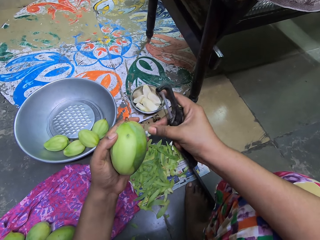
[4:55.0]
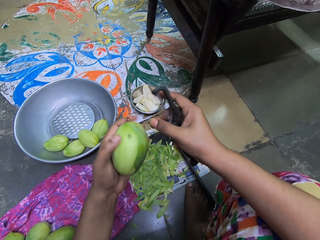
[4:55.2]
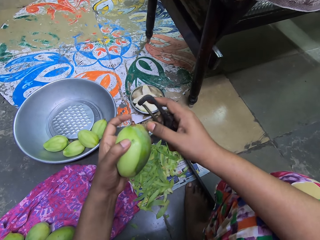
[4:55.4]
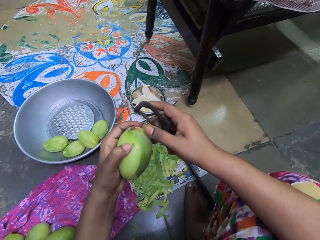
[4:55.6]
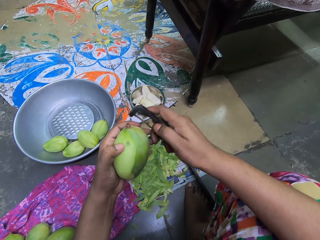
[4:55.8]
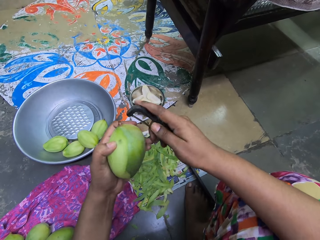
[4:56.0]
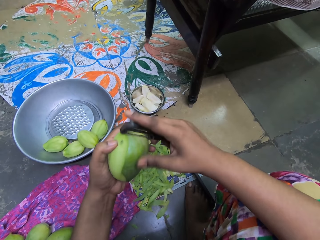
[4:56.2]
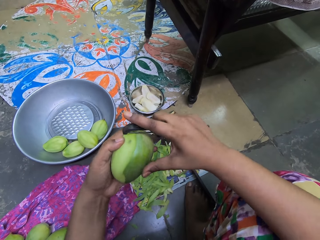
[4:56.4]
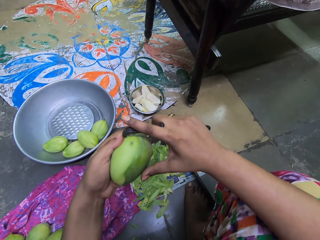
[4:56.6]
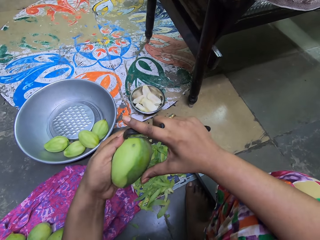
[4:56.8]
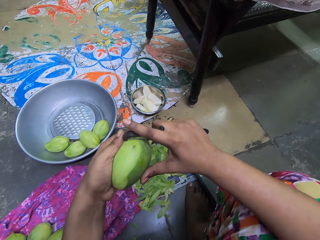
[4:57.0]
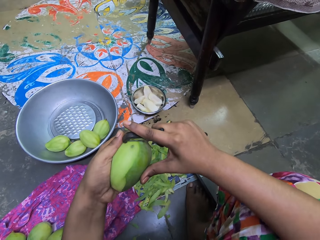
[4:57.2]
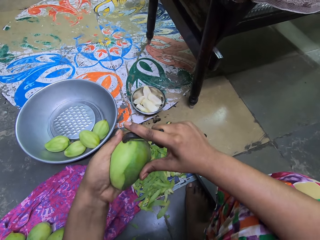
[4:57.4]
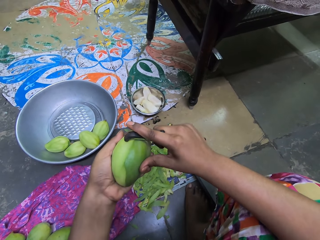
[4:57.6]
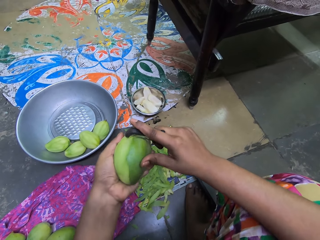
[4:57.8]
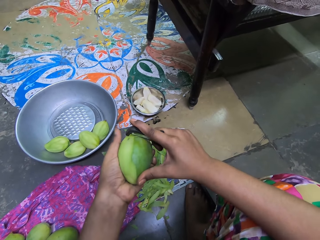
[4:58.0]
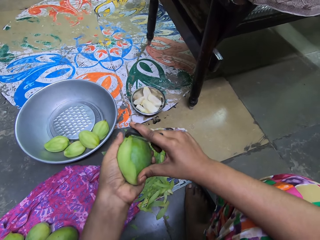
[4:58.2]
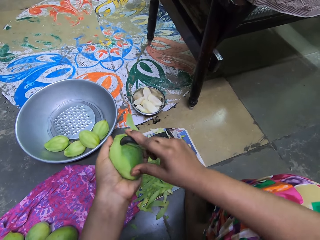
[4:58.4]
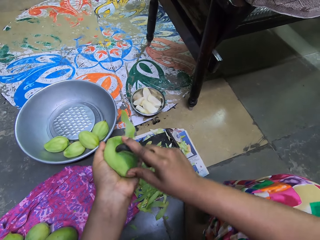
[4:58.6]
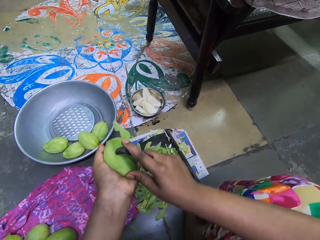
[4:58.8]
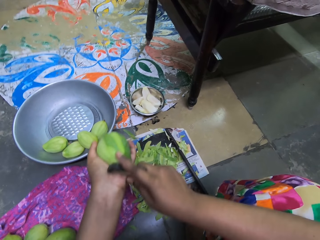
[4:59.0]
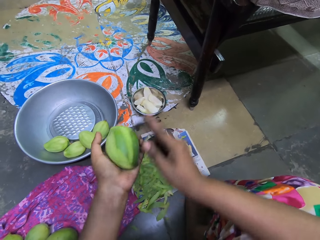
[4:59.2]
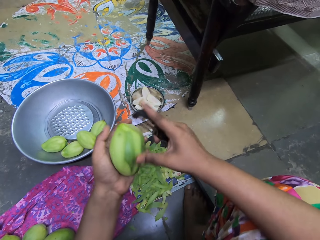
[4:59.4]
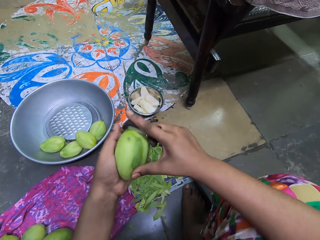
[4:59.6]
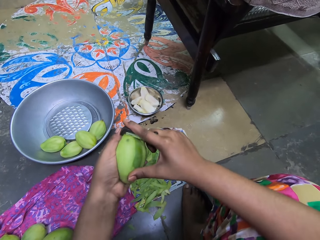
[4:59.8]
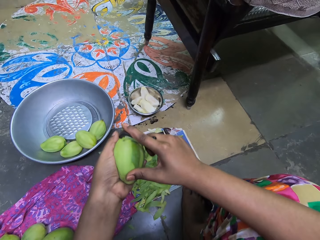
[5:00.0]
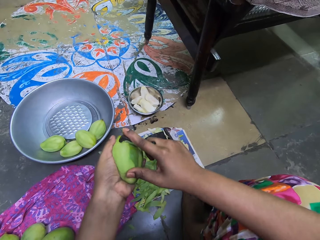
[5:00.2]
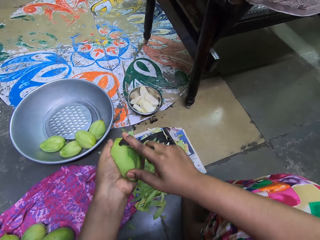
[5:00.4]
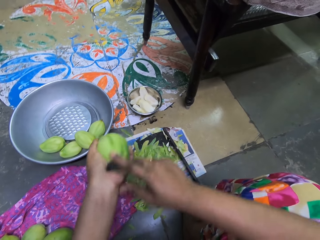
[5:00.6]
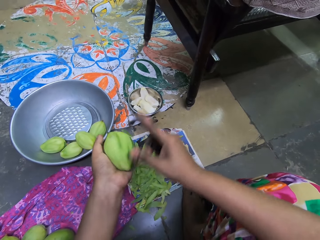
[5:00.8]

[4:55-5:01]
The camera wearer peels the unripe mango in her left hand with the fruit peeler in her right hand.

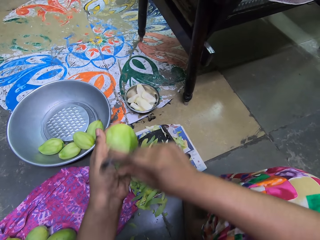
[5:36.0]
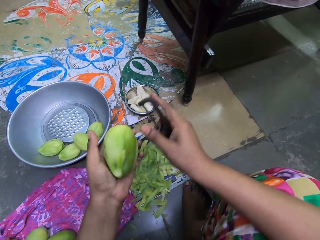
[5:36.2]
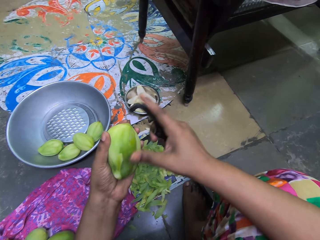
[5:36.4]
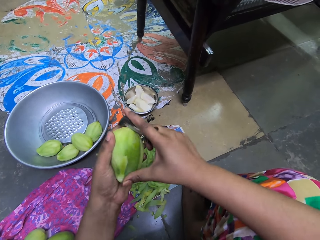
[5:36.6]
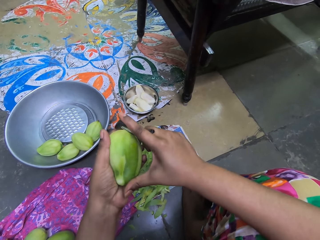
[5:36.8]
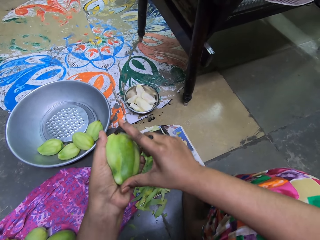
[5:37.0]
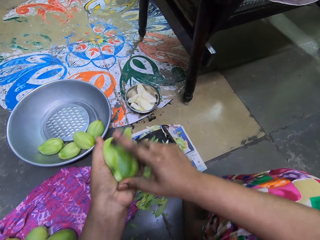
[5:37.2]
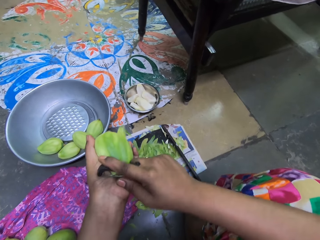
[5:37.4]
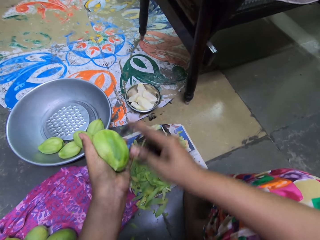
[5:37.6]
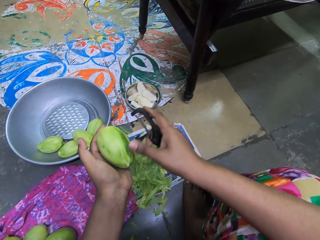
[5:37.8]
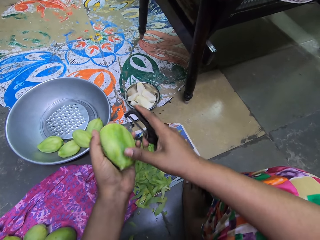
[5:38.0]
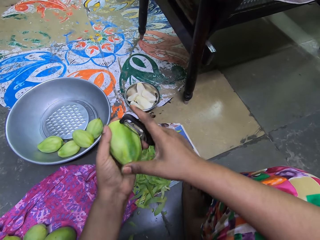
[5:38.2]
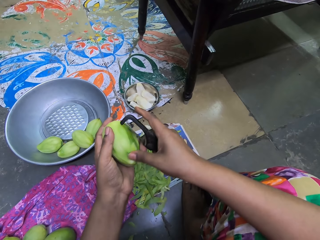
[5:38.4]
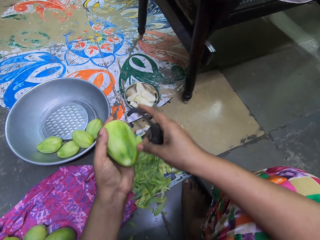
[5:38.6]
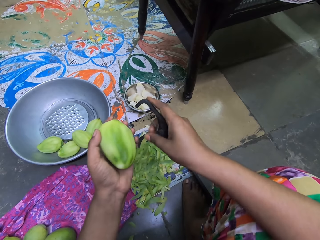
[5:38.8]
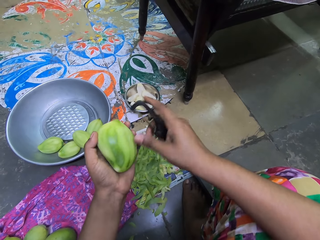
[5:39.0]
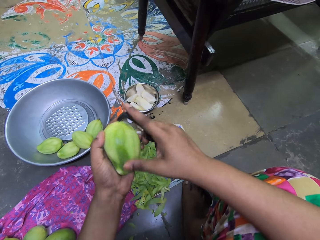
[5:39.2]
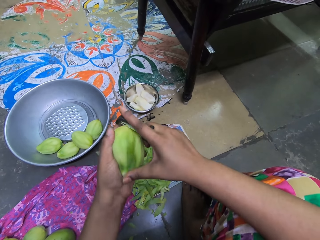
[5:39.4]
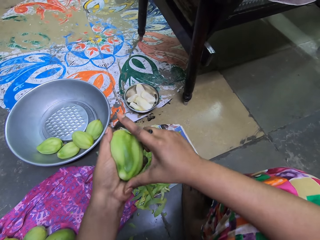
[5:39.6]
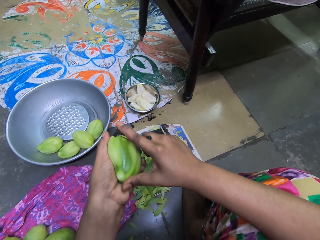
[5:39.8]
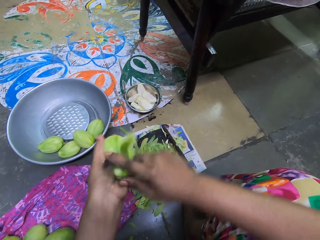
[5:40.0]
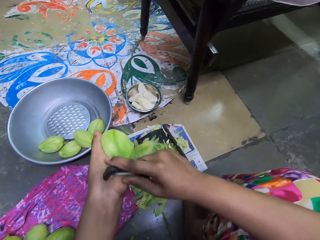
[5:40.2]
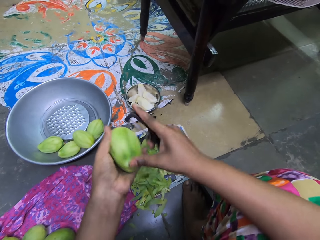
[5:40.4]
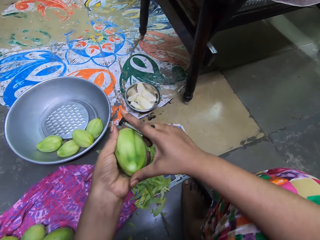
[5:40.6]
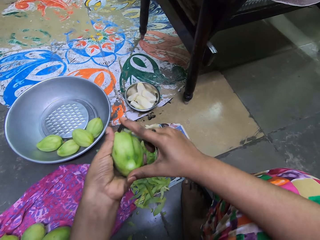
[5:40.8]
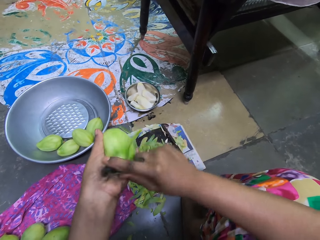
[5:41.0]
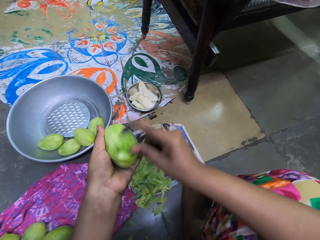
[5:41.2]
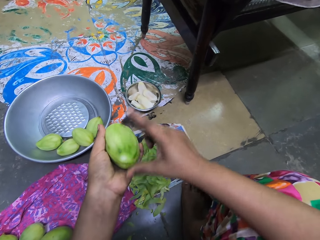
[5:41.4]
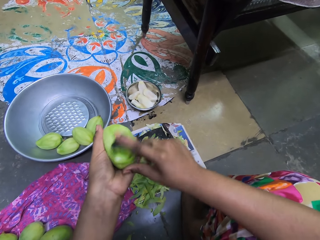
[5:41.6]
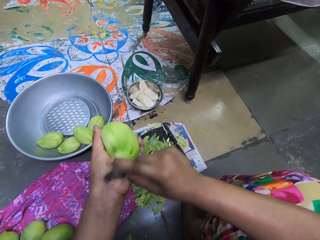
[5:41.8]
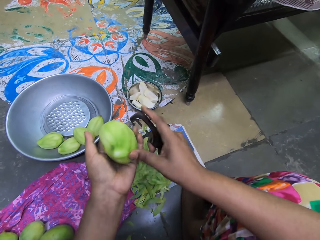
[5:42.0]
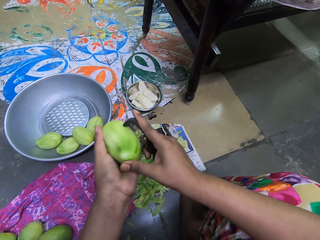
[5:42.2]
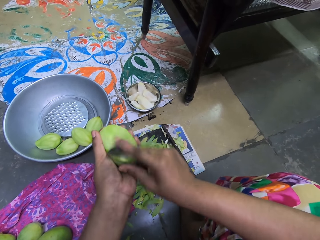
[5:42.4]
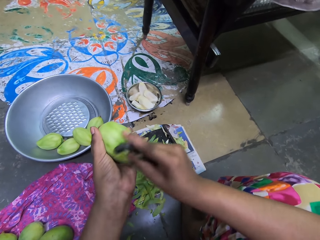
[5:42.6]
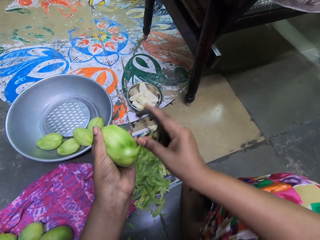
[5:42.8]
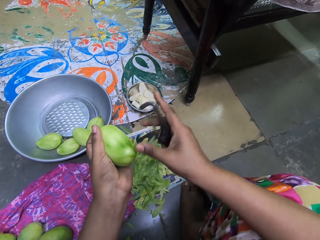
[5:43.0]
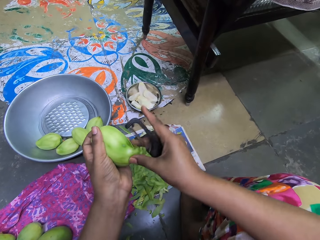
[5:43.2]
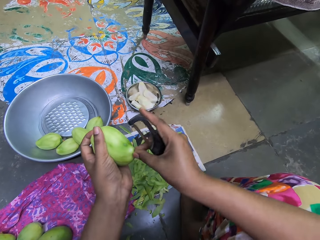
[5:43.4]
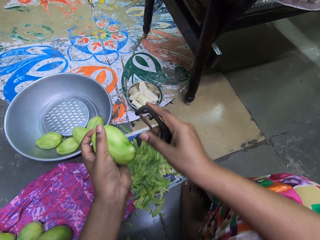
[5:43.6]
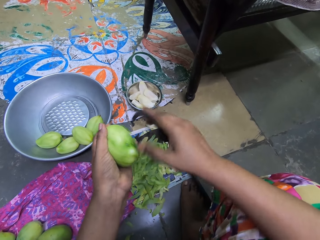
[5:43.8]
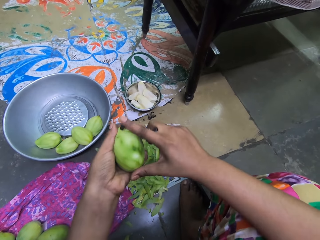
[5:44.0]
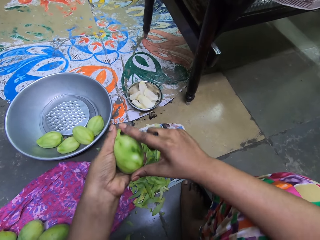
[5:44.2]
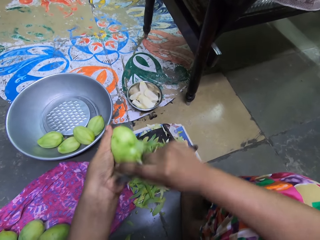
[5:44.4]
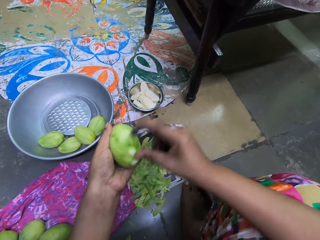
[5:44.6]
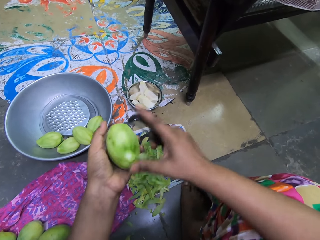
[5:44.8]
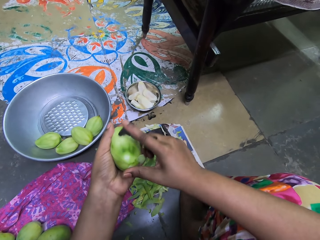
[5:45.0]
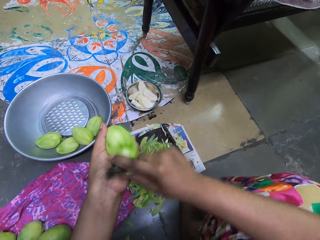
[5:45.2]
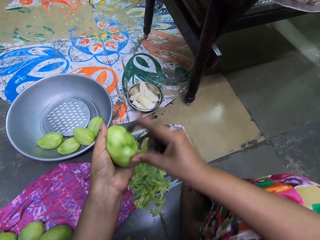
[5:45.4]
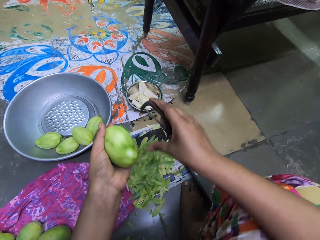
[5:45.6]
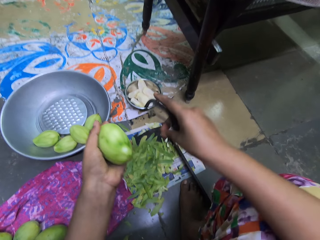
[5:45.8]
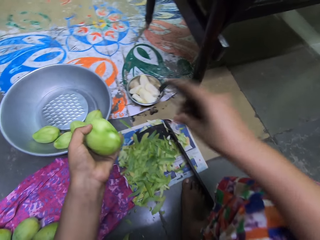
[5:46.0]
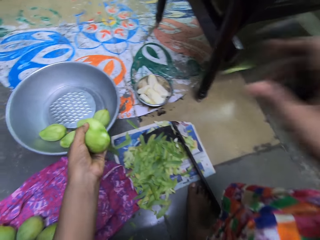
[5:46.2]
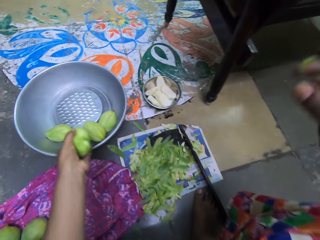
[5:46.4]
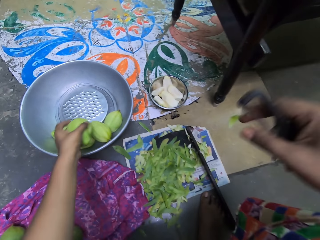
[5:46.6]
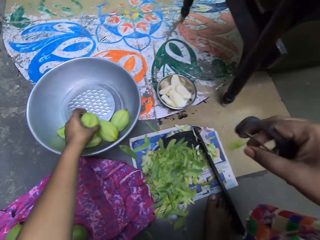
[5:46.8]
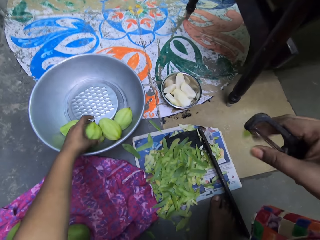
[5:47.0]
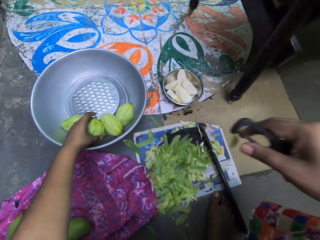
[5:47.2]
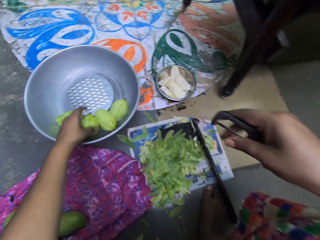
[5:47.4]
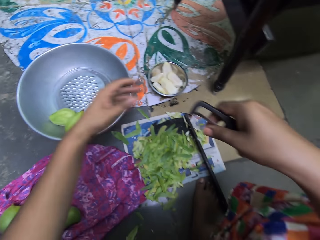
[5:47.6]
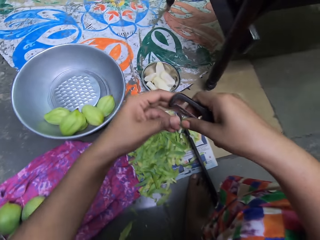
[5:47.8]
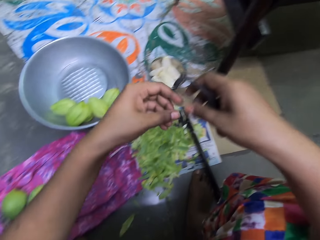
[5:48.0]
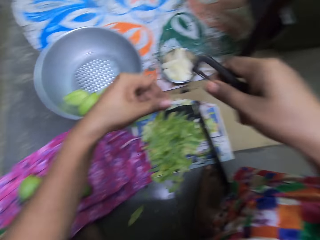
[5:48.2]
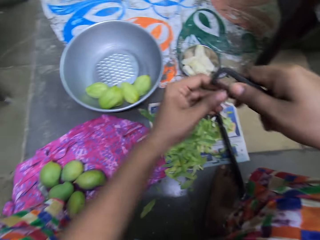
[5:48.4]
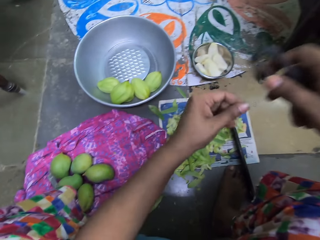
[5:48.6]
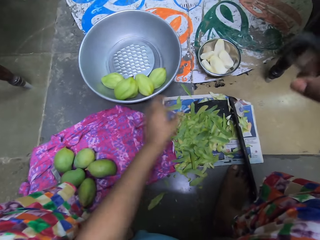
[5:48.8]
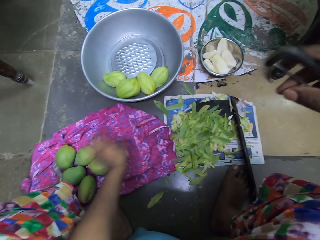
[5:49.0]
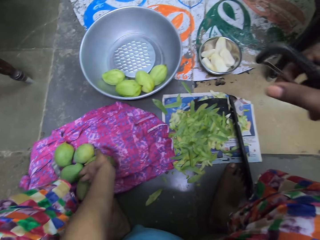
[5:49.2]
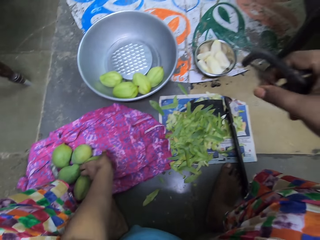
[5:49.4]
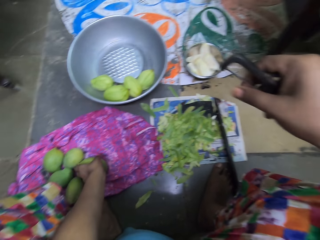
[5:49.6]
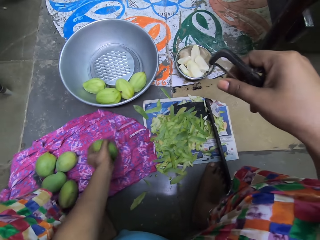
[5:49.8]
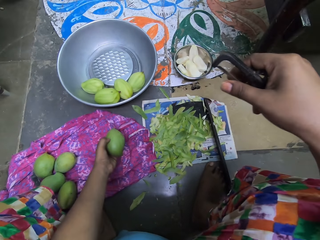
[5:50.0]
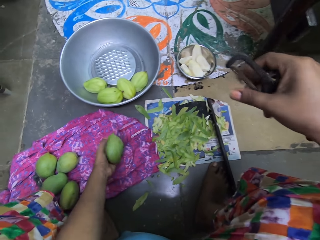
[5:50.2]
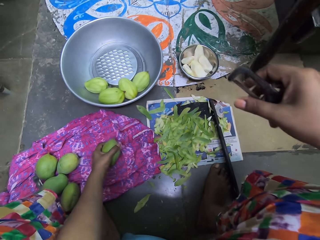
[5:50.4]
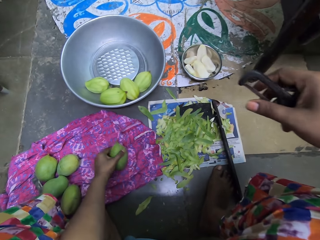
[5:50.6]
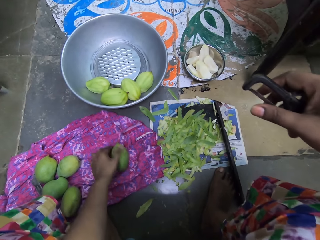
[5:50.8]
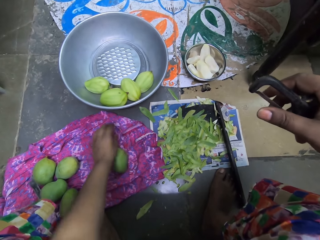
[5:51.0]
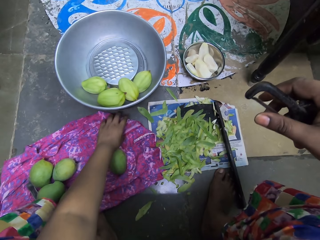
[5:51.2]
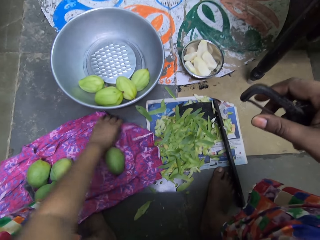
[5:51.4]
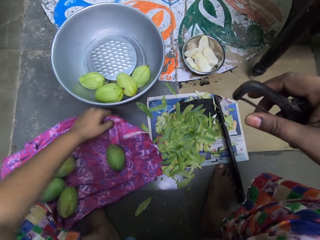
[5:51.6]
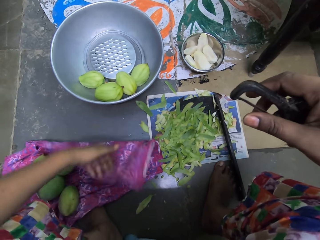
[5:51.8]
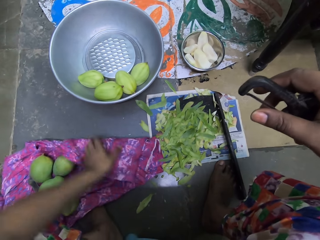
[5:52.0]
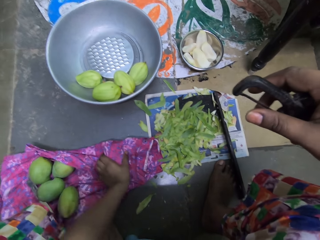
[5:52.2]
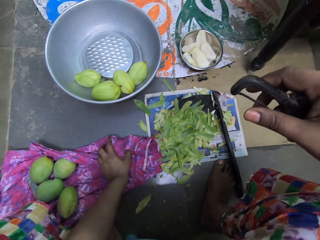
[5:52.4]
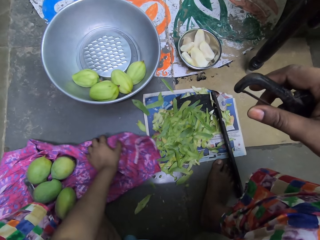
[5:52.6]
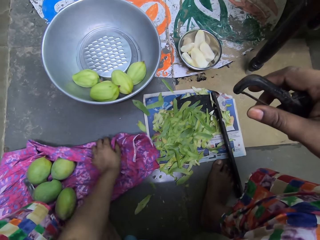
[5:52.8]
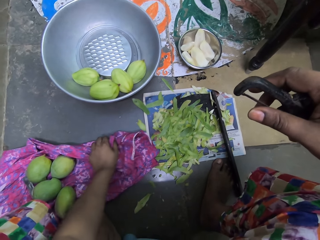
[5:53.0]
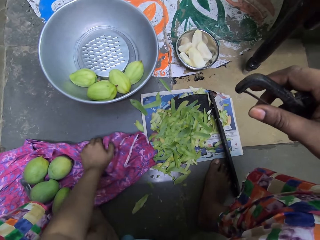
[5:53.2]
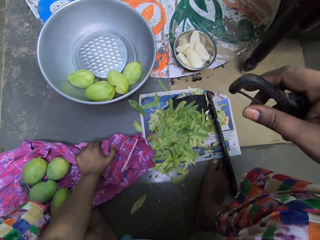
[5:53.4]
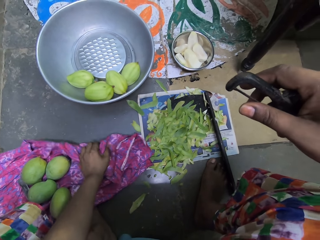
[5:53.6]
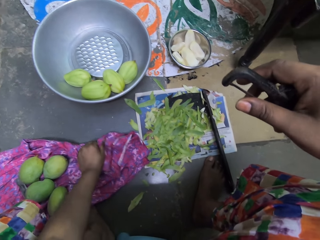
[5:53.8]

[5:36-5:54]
The camera wearer picks a peel from the unripe mango with her right hand. She drops the peel on the newspaper with her left hand. She peels the unripe mango in her left hand with the fruit peeler in her right hand. She picks a peel from the unripe mango with her right hand. She drops the peel on the newspaper with her left hand. She peels the unripe mango in her left hand with the fruit peeler in her right hand. She places the unripe mango in a bowl on the floor with her left hand. She picks a peel from the fruit peeler with her left hand. She drops the peel on the newspaper with her left hand. She touches the blade of the fruit peeler in her right hand with her left hand. She picks an unripe mango from the piece of cloth on the floor with her left hand. She places the unripe mango on the piece of cloth with her left hand. She holds the piece of cloth on the floor with her left hand. She cleans the unripe mango with the piece of cloth in her left hand.
